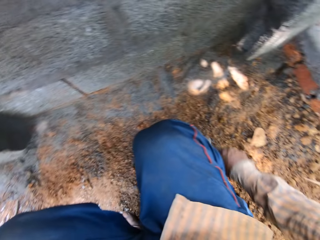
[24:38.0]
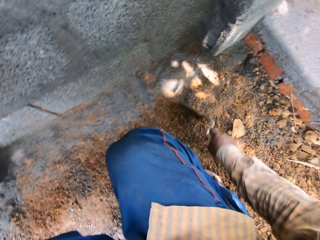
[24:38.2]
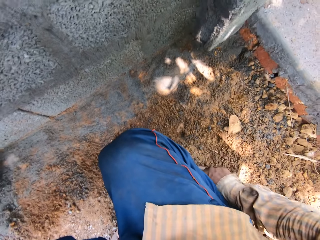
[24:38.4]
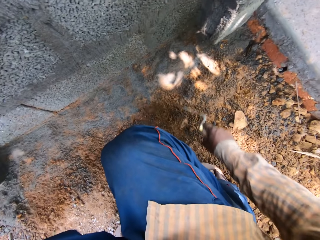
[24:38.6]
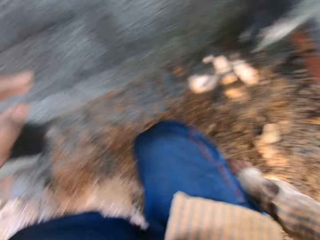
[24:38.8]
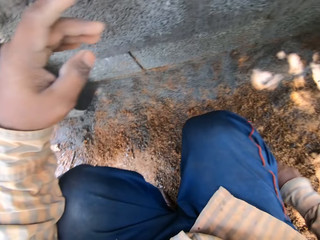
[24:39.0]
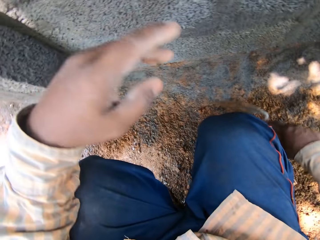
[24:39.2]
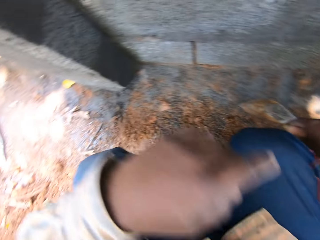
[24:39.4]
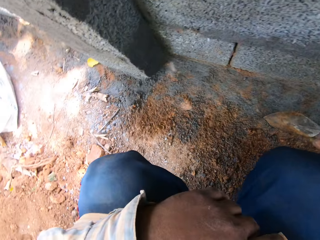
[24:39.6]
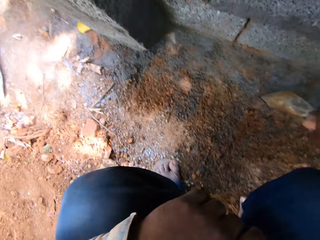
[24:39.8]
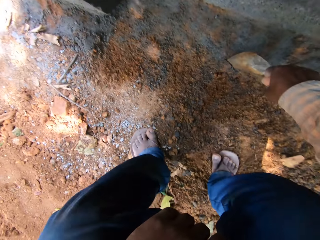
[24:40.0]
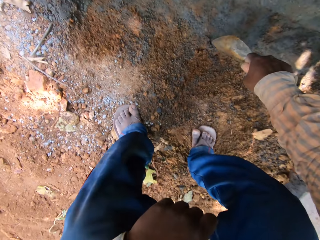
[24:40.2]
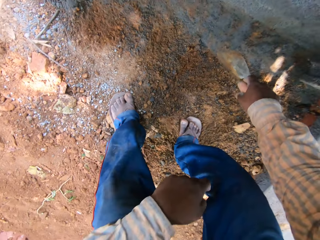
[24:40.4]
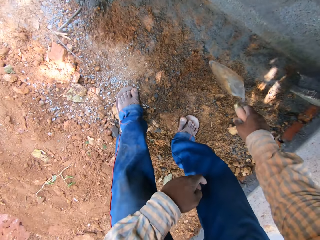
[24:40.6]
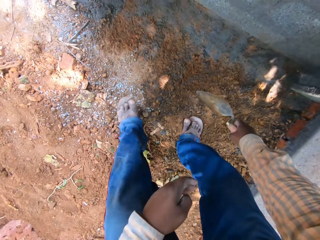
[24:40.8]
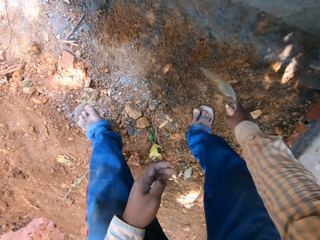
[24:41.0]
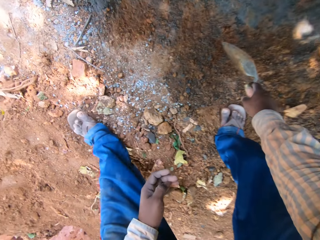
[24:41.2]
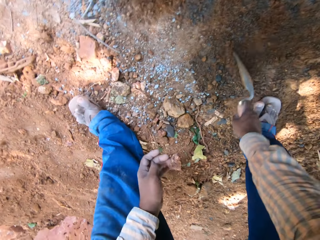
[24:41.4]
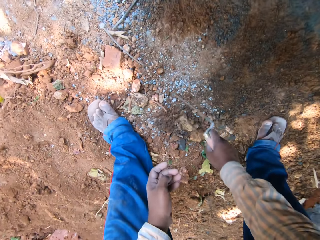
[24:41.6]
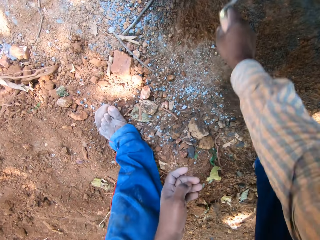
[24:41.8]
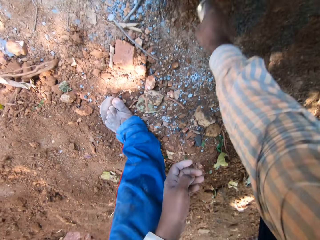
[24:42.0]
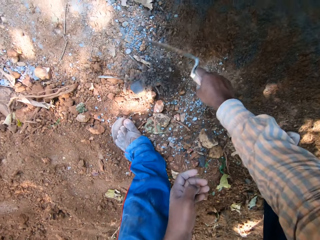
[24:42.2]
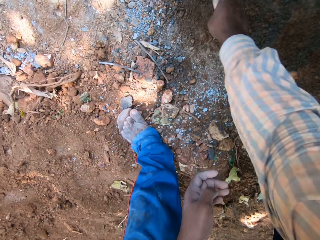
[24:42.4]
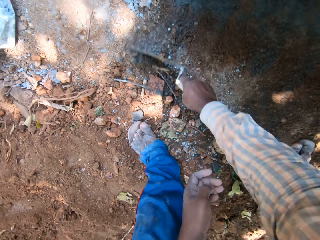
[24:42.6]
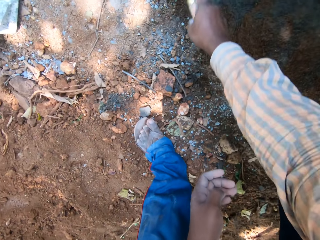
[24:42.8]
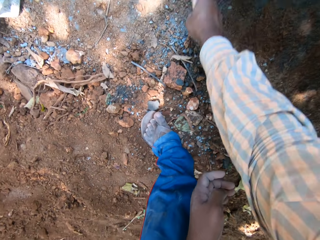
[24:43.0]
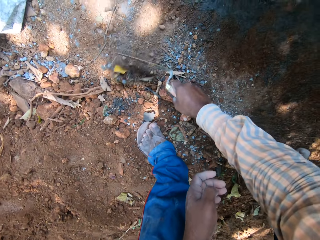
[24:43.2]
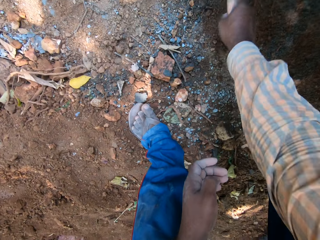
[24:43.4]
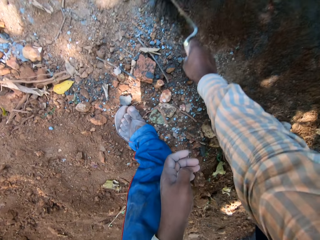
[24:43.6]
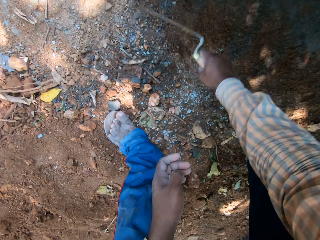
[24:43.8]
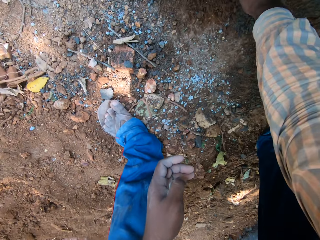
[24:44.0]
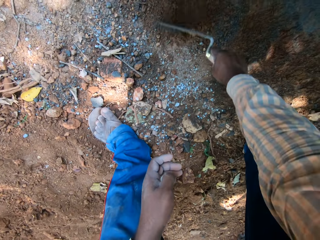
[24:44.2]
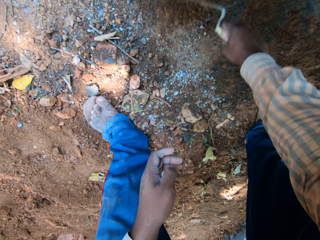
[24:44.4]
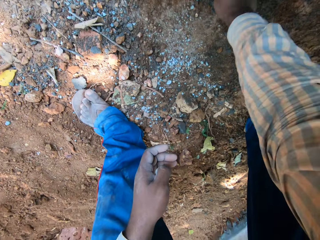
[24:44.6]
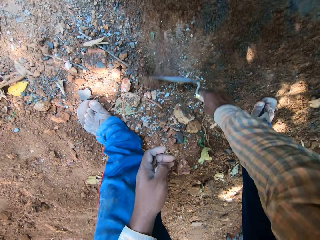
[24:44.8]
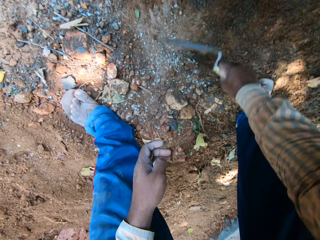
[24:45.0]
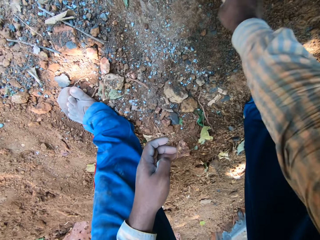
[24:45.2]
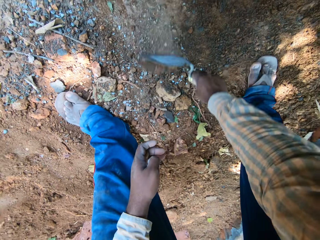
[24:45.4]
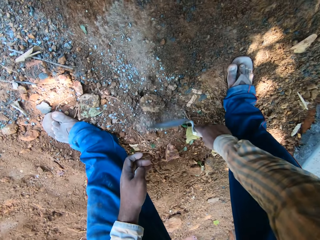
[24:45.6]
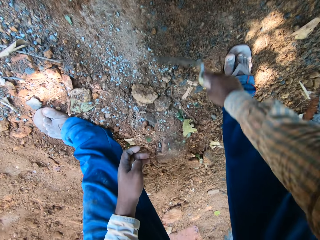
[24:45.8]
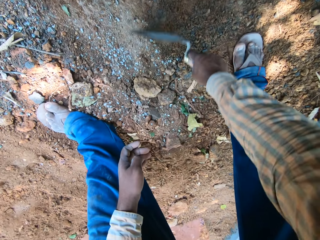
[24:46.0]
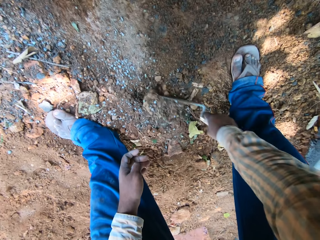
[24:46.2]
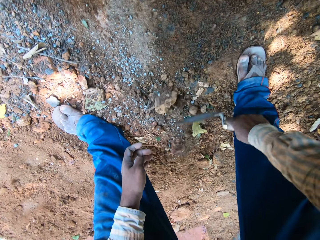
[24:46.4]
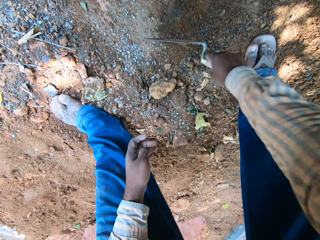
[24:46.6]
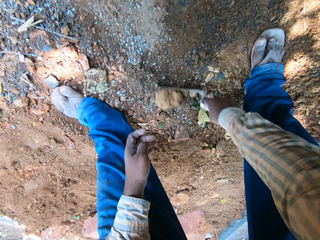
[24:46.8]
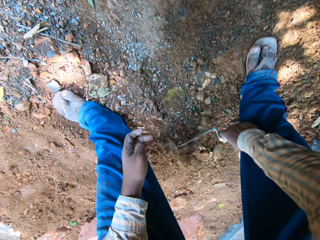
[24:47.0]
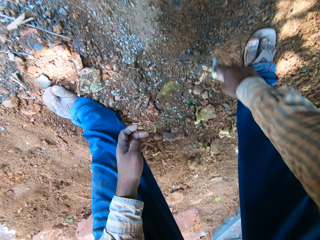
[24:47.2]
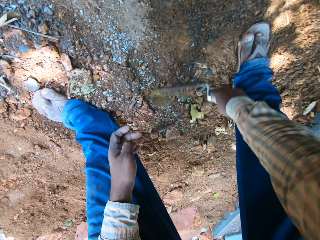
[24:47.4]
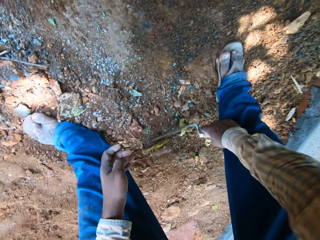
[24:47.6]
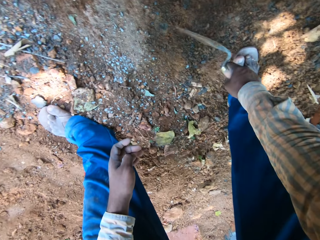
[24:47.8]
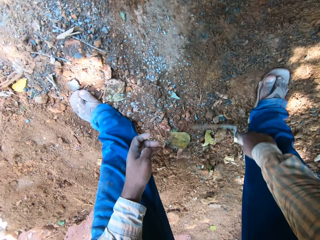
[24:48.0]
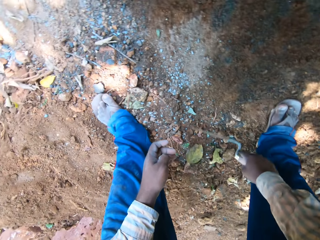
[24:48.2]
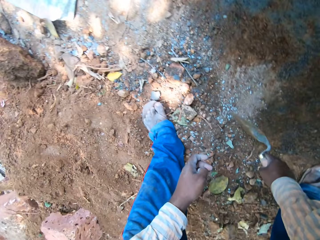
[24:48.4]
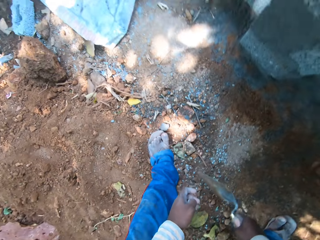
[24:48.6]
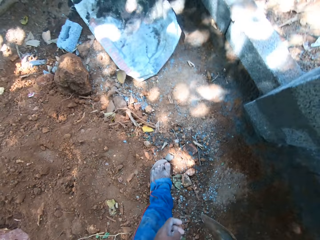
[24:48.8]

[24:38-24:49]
The camera wearer stands. They move soil with a trowel.

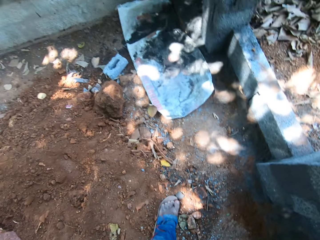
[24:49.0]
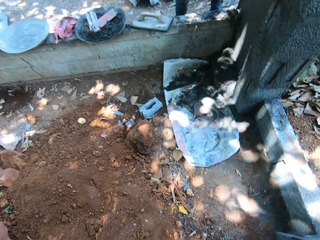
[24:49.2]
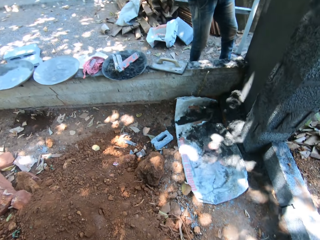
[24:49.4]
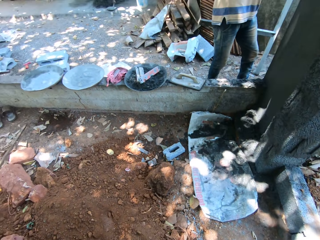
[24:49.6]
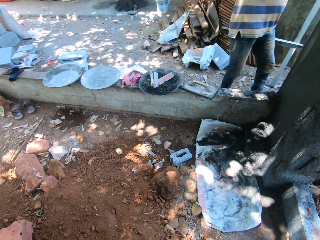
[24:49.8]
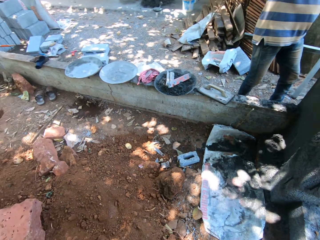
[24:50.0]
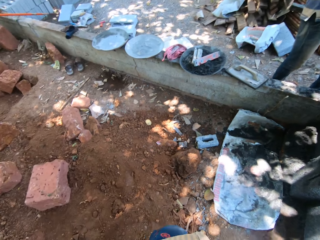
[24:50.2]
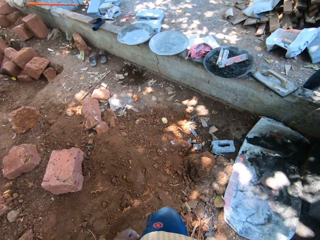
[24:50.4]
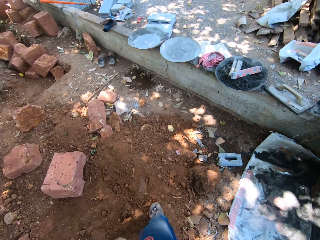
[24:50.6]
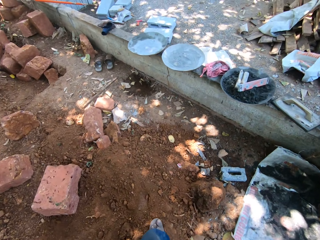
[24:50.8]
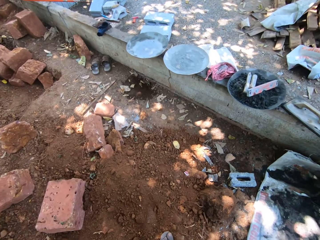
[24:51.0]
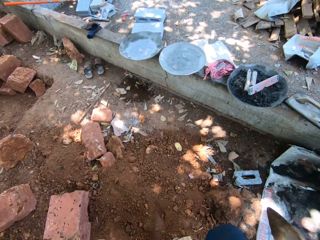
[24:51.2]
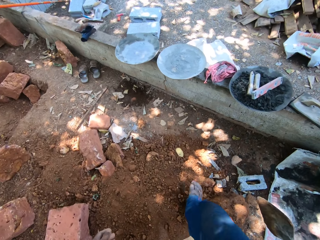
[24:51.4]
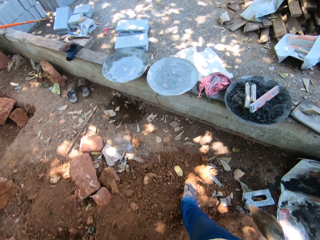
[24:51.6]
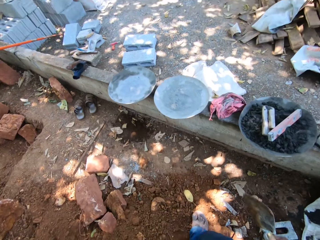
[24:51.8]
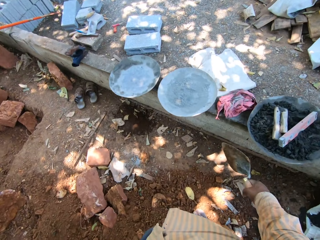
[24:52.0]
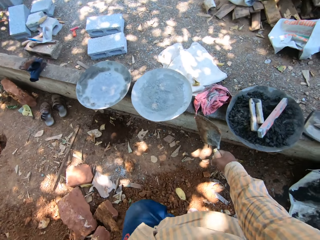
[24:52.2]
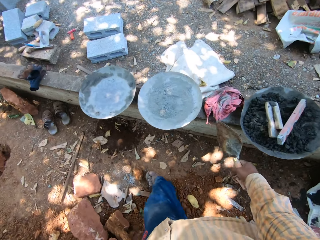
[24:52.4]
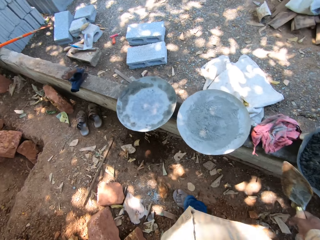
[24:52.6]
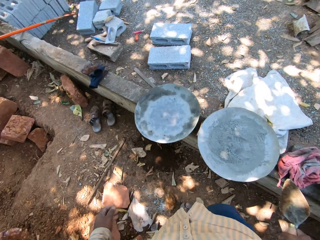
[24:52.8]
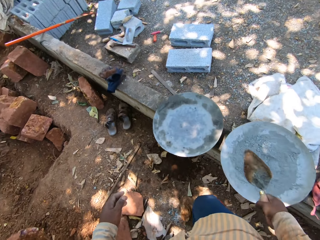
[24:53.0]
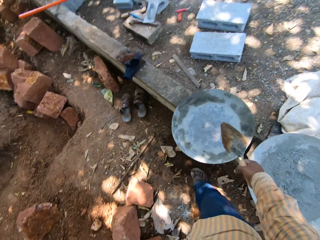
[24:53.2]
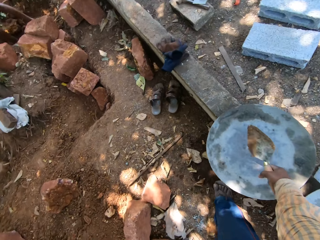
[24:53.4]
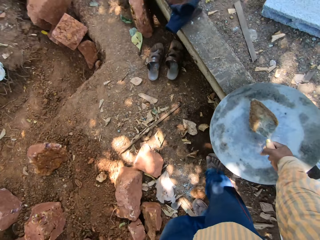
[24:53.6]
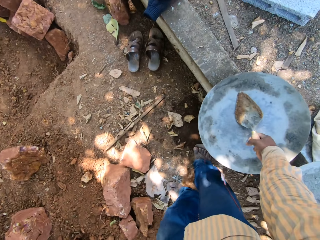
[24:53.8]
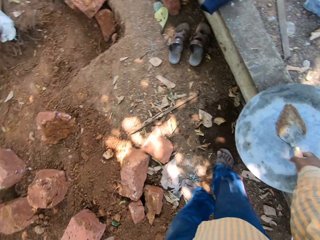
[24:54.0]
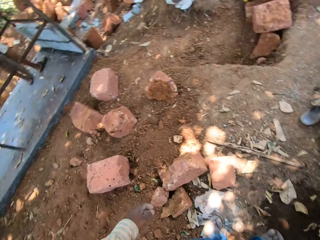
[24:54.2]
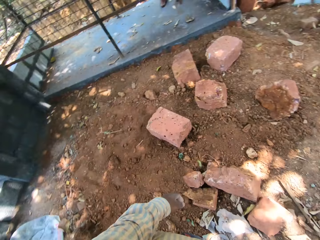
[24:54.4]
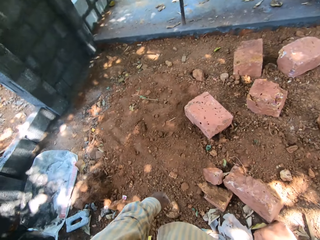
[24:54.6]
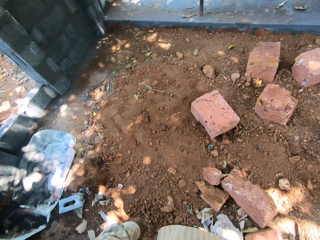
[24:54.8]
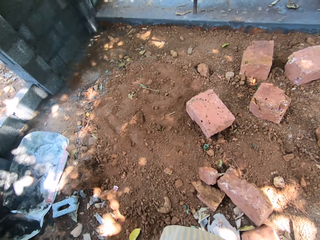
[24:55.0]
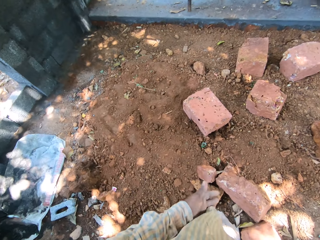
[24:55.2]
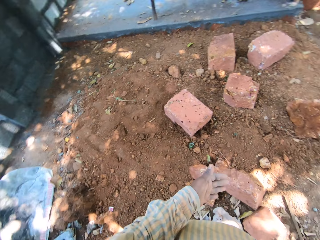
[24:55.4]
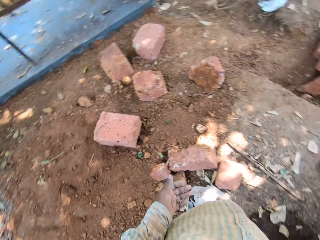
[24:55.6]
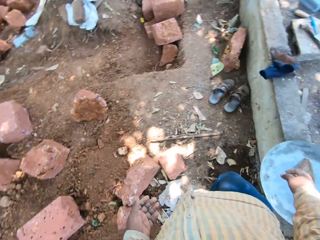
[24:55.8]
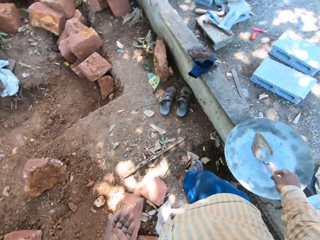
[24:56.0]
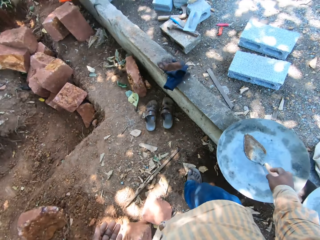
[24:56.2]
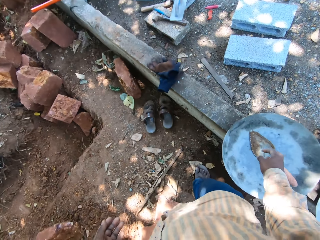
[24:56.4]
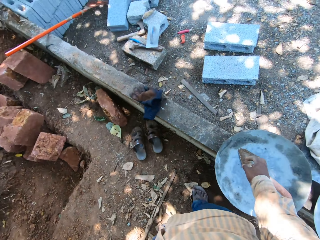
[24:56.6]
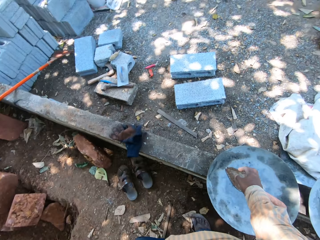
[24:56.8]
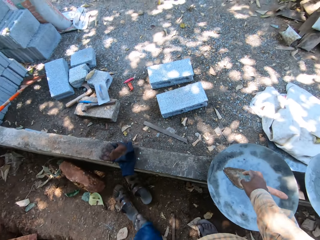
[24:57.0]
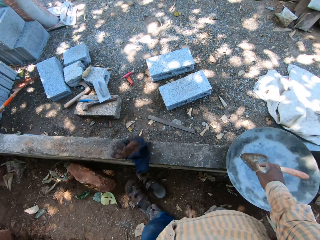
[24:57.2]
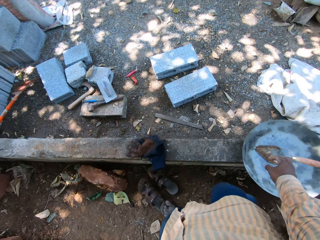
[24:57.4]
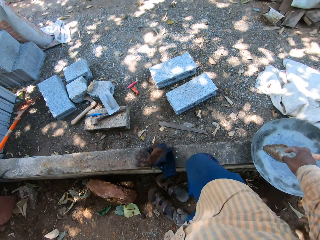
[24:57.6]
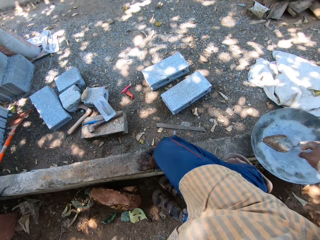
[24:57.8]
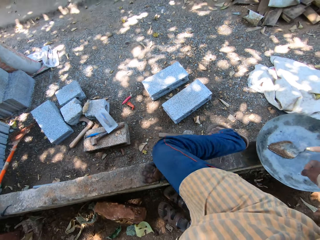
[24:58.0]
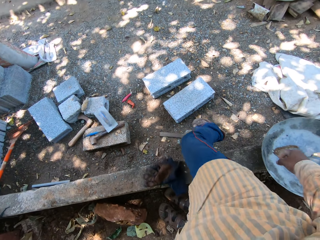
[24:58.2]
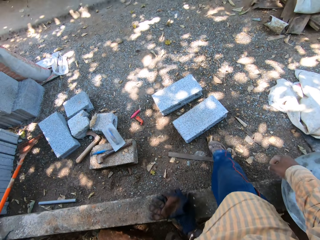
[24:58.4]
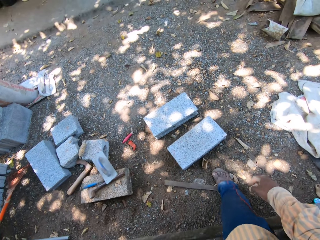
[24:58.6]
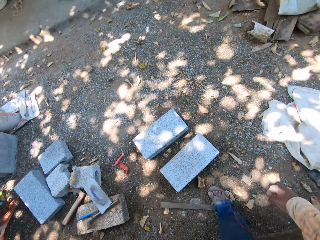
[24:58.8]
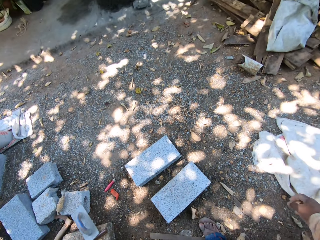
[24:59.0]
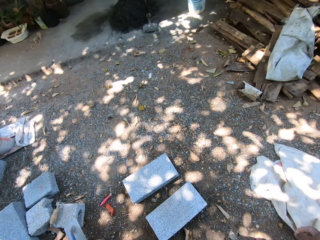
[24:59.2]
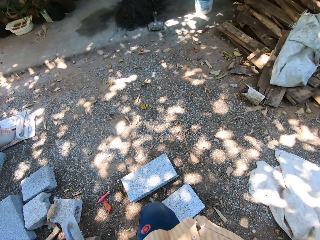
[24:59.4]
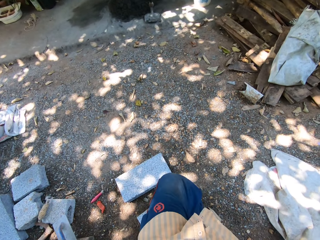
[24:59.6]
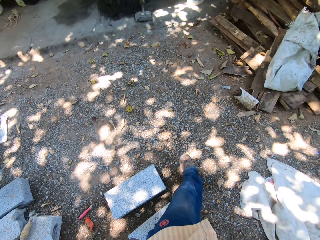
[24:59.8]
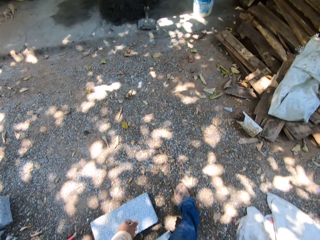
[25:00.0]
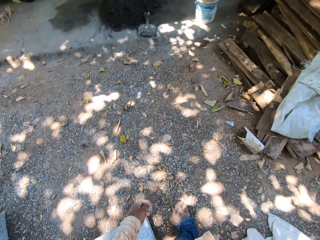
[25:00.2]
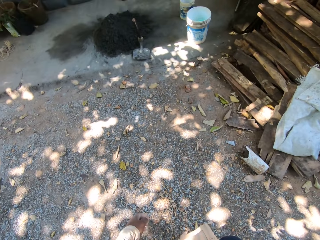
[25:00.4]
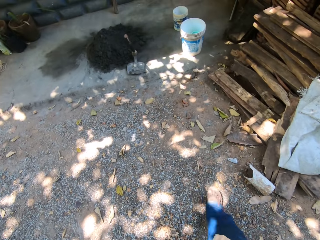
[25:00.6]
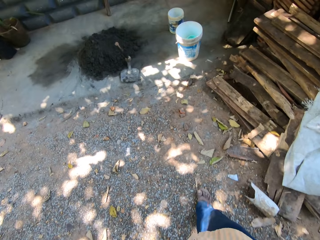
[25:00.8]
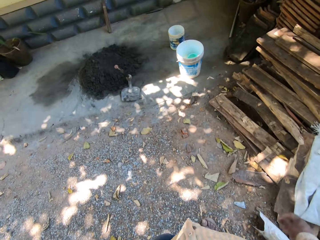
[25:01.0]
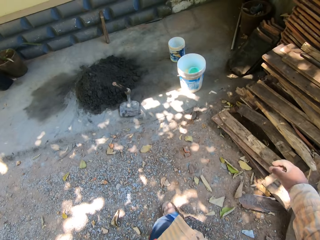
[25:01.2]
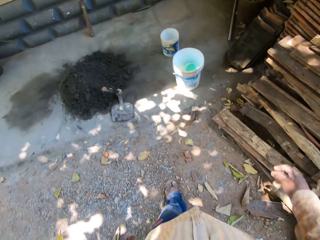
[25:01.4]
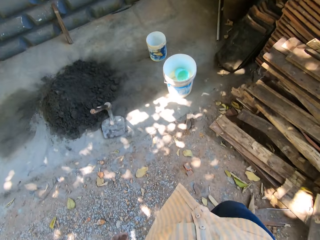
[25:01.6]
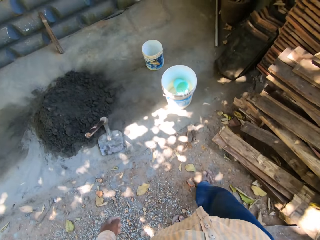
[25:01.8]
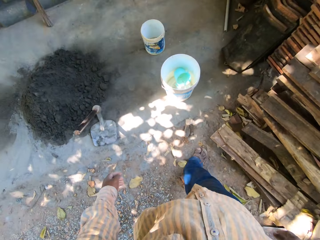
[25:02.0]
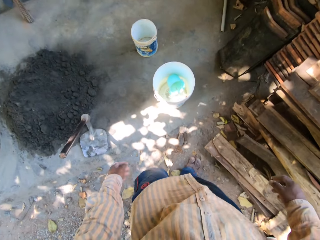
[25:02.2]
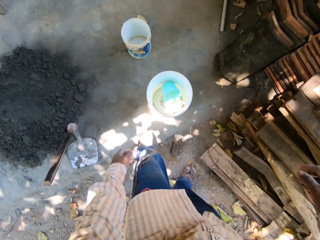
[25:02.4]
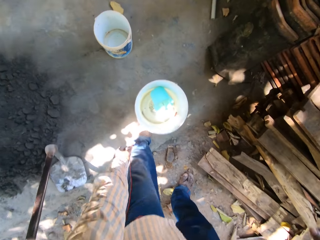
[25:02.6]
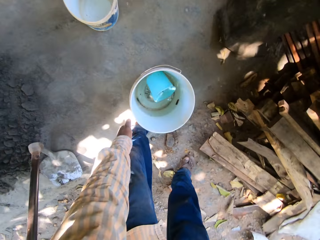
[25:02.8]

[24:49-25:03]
The camera wearer walks. He drops the hand shovel on the head pan on the wall with his right hand. He walks. He walks towards a bucket.
